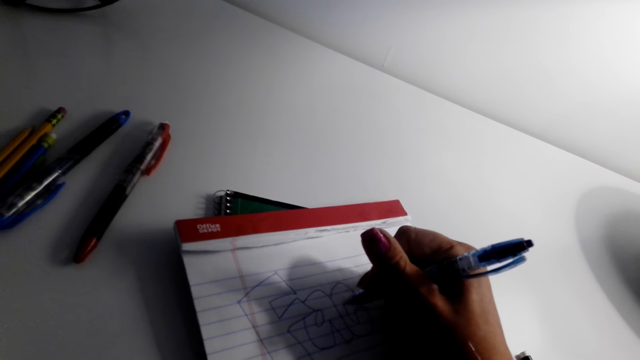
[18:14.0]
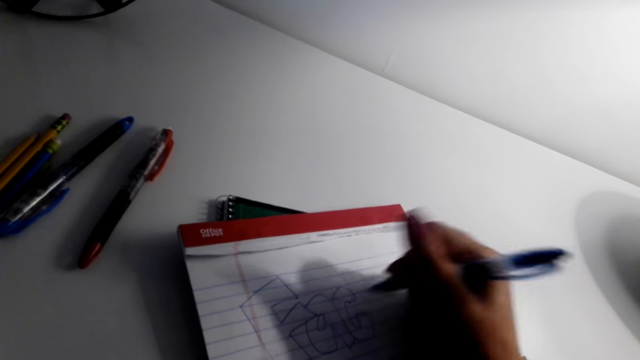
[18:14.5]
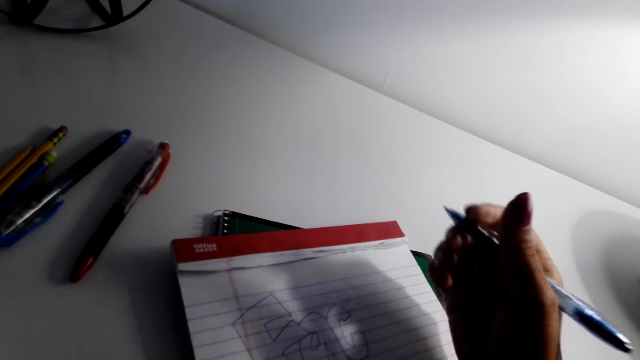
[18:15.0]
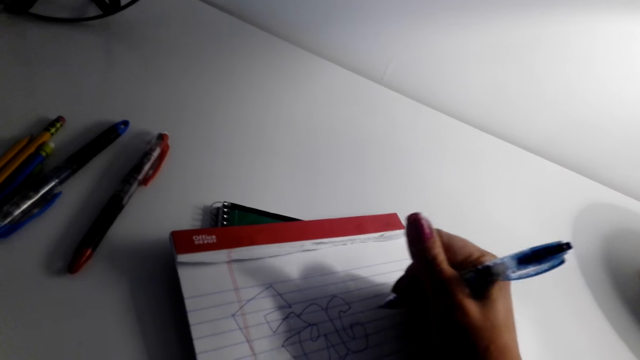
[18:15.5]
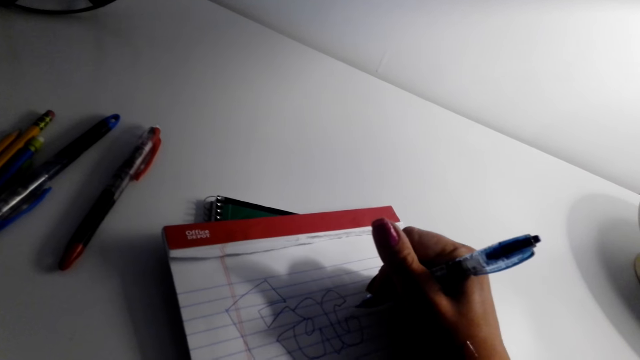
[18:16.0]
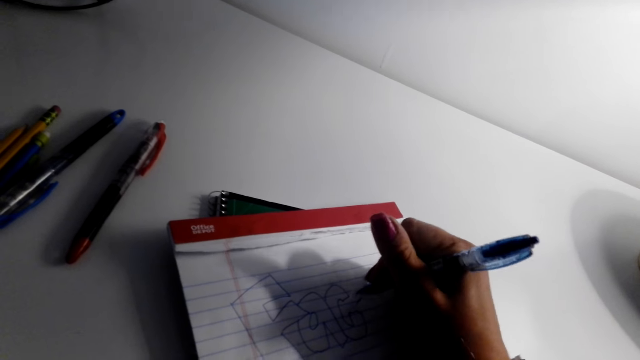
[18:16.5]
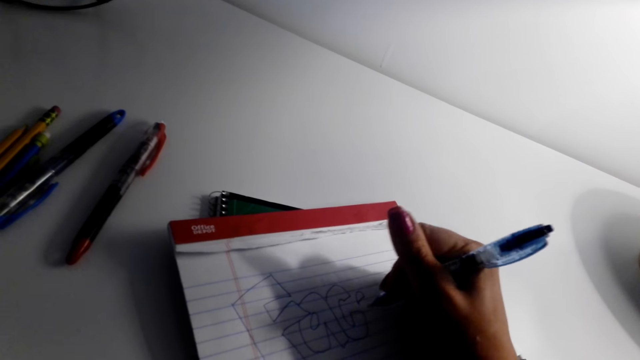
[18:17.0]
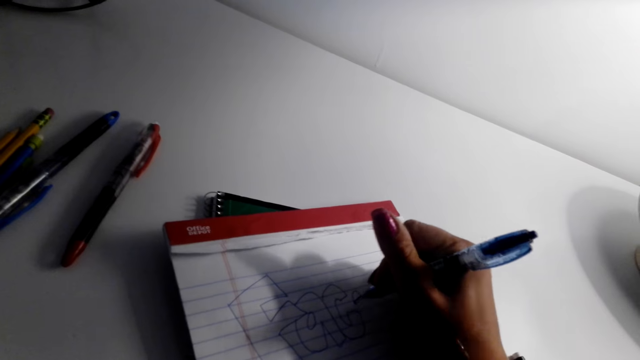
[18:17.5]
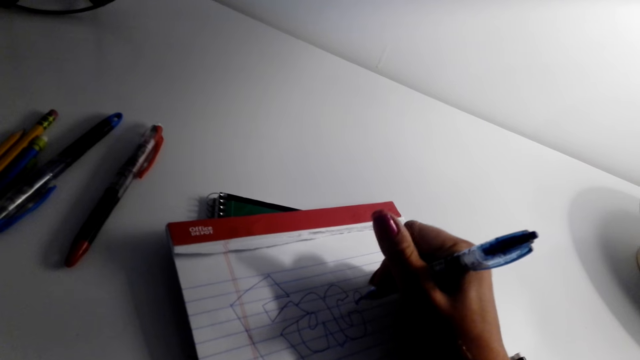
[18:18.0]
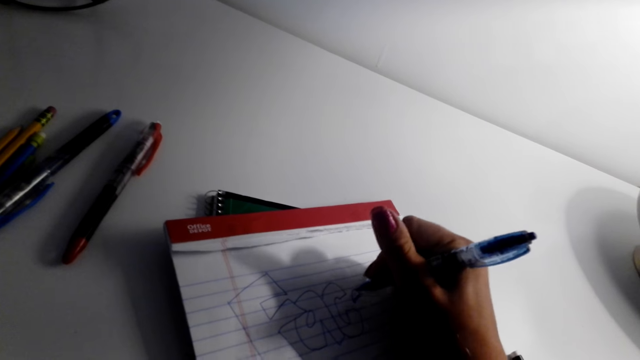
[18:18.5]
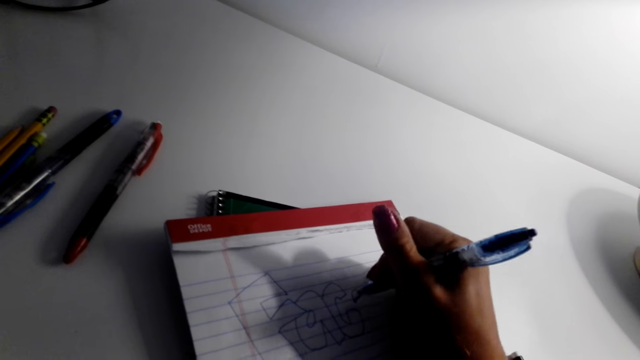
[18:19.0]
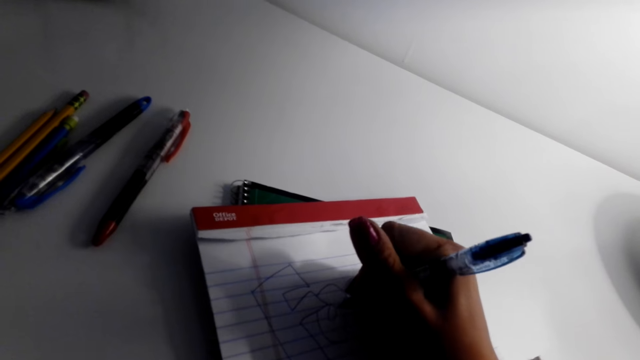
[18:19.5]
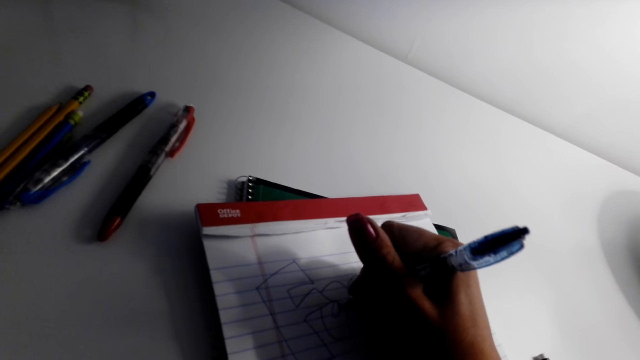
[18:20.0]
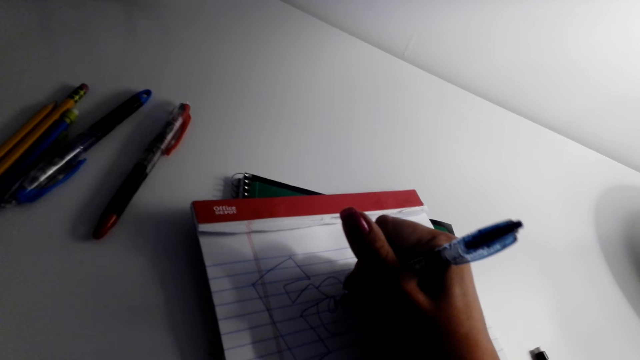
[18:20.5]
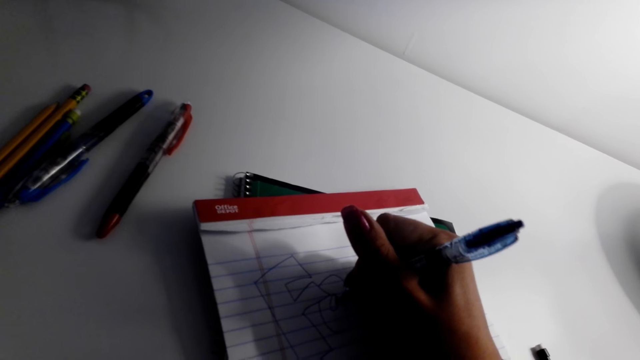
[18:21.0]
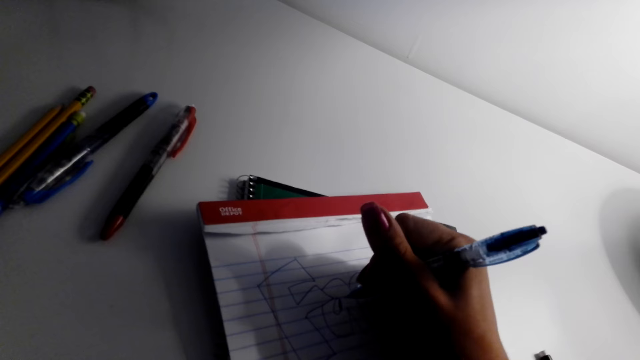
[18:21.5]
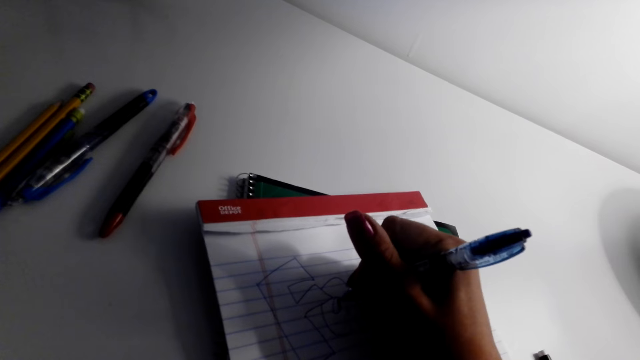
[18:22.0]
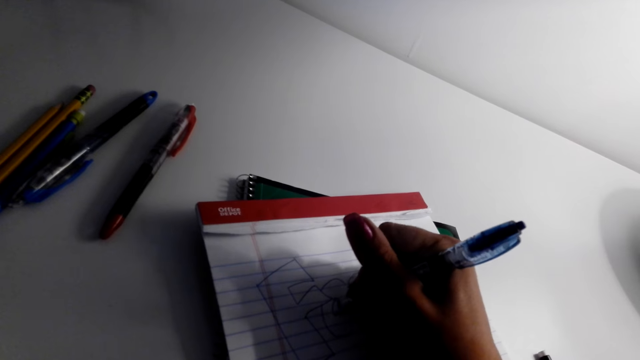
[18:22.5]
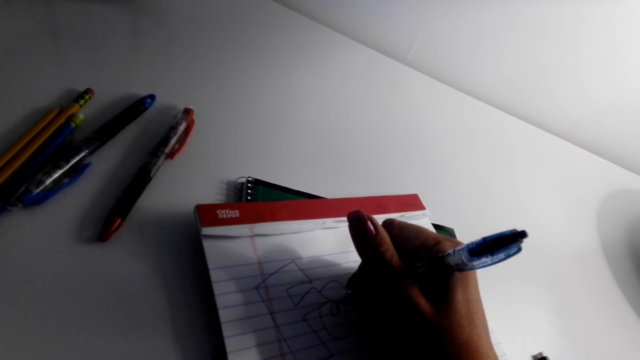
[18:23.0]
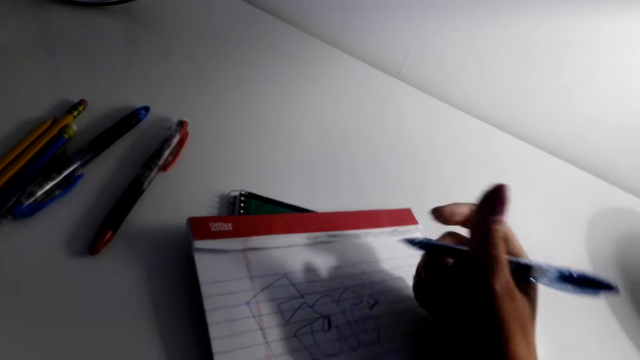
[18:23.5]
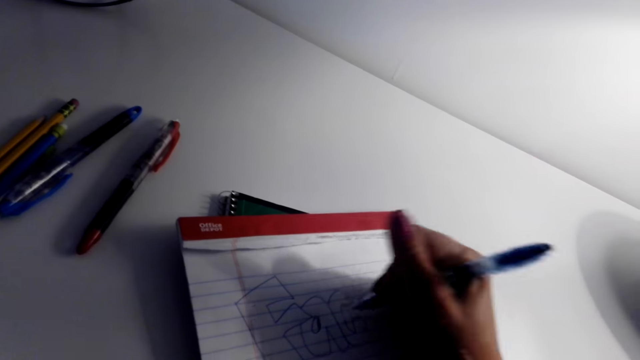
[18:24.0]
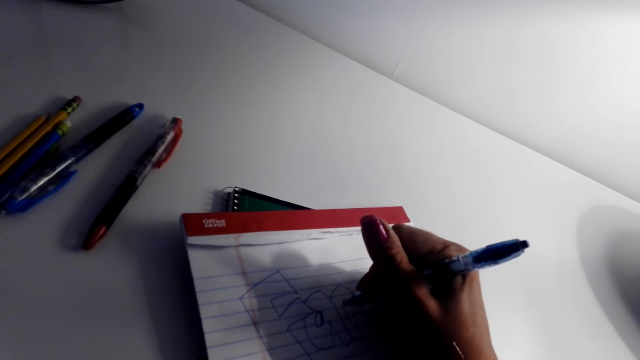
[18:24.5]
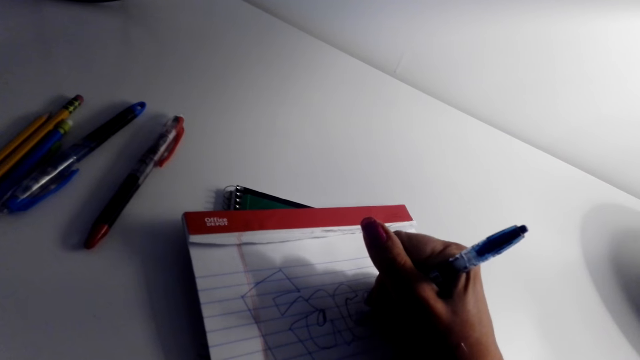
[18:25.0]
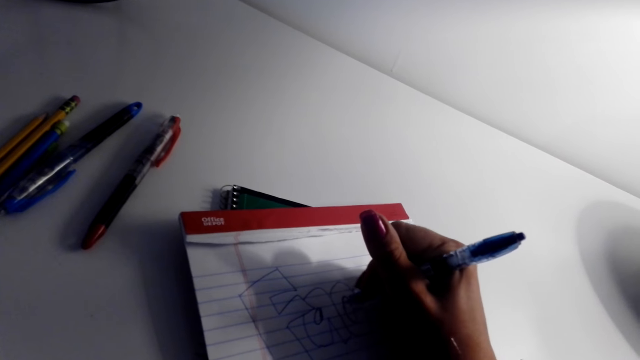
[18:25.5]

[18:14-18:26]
The camera wearer adjusts her hand. She shades the letters with the pen.

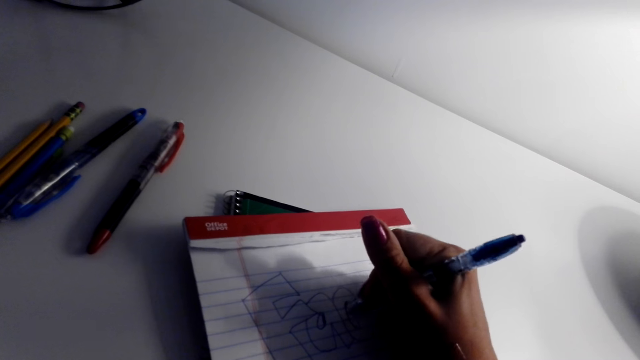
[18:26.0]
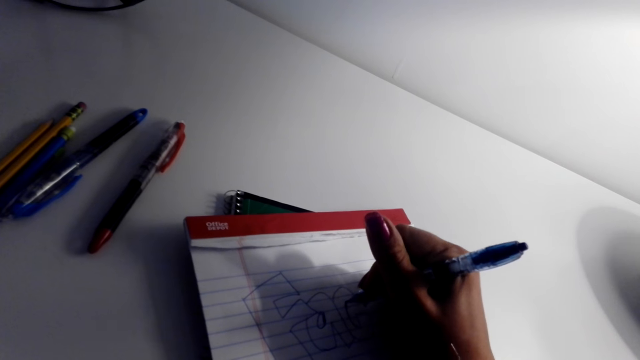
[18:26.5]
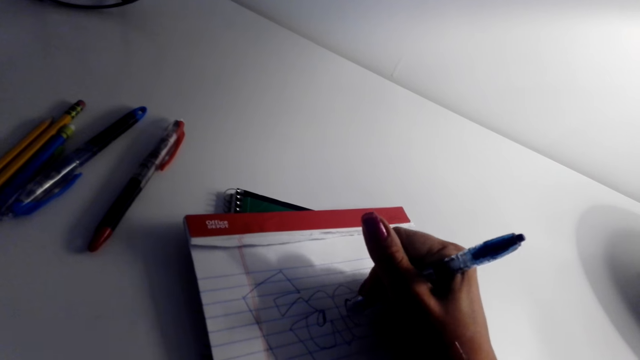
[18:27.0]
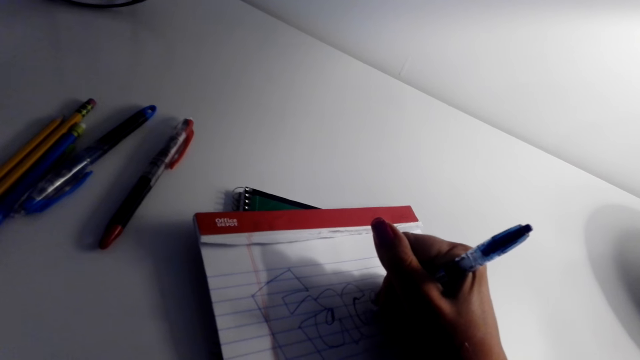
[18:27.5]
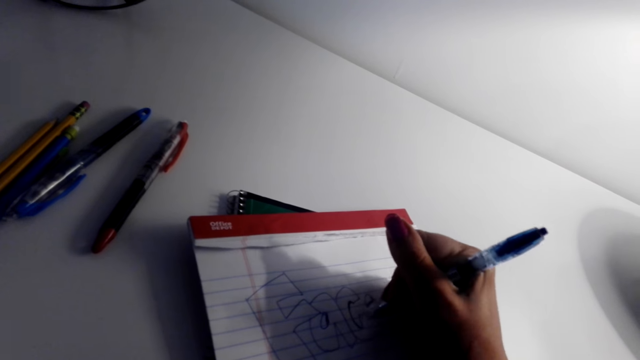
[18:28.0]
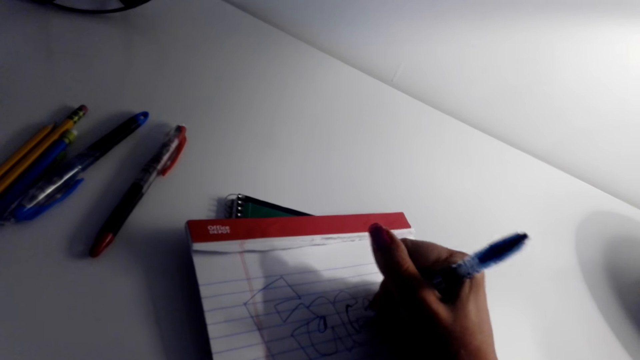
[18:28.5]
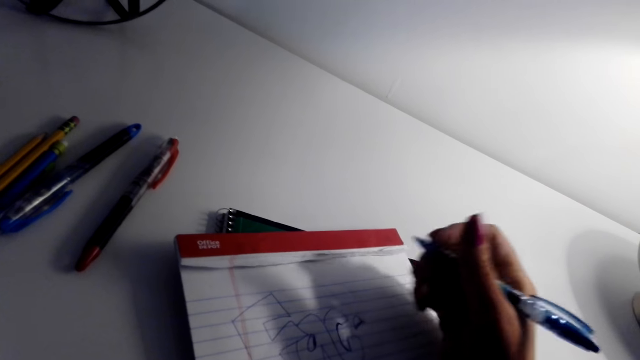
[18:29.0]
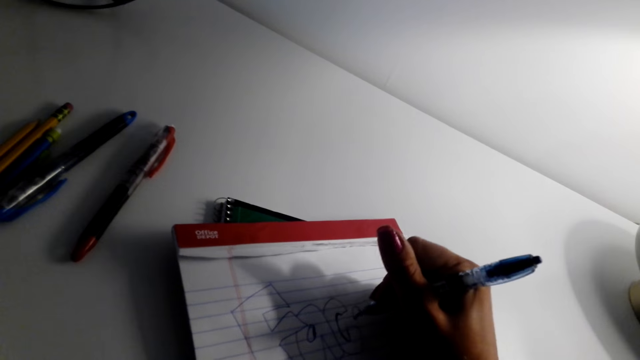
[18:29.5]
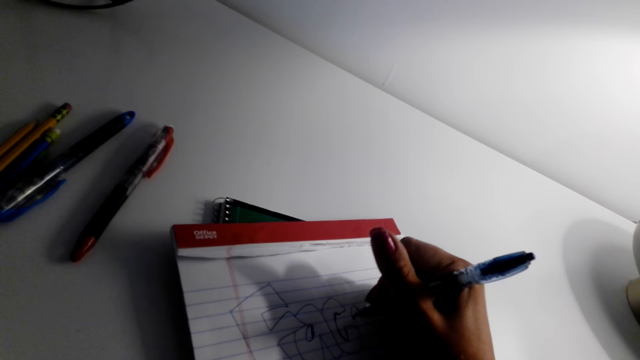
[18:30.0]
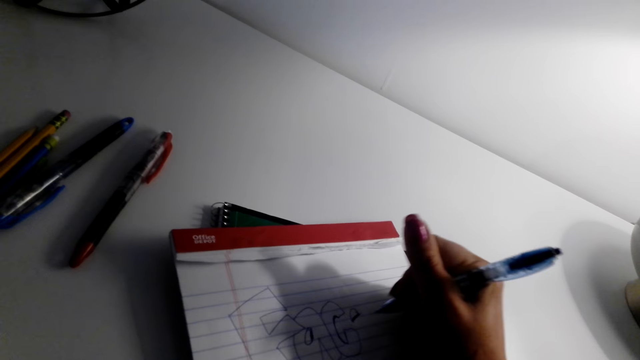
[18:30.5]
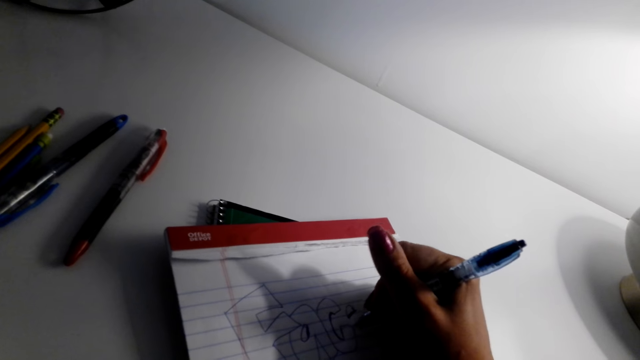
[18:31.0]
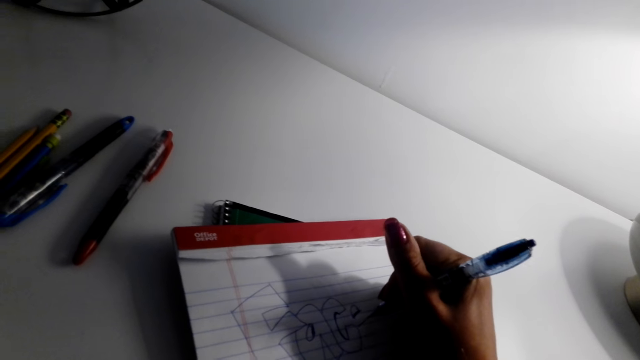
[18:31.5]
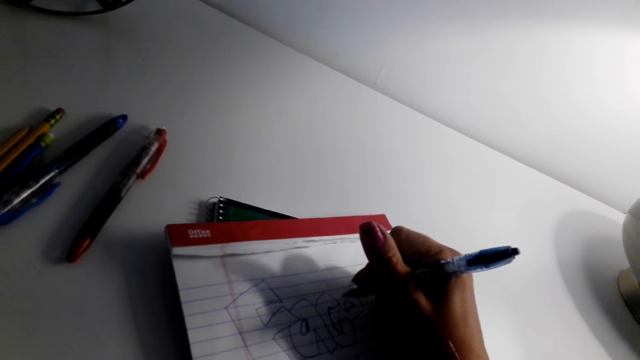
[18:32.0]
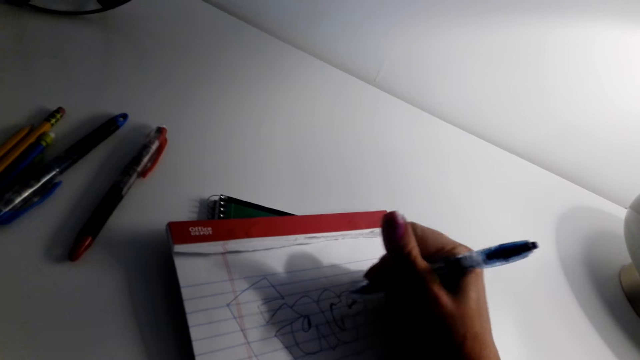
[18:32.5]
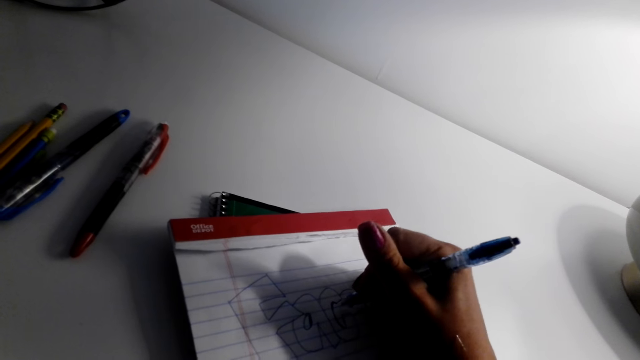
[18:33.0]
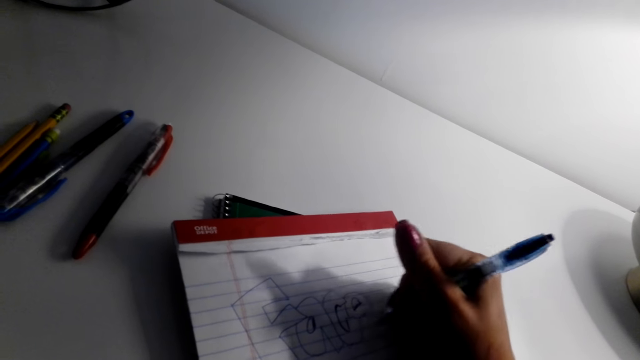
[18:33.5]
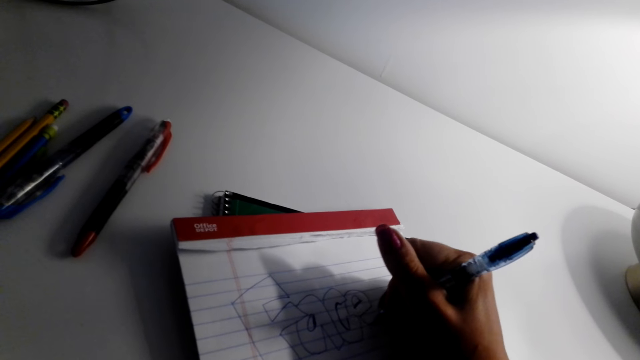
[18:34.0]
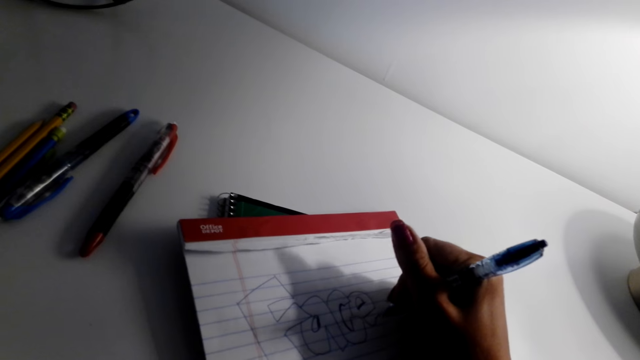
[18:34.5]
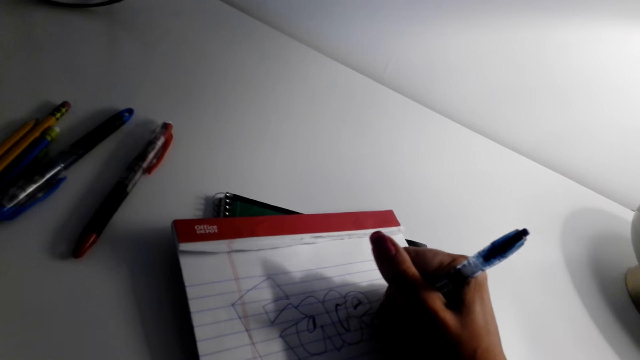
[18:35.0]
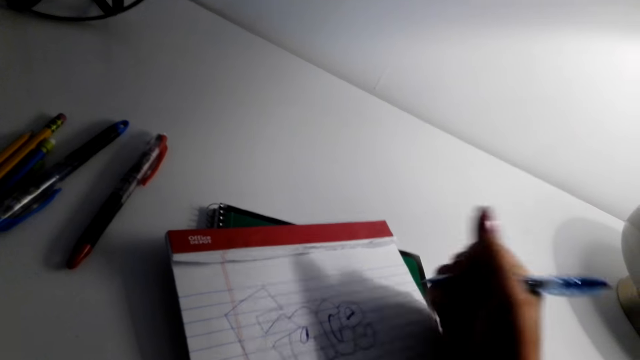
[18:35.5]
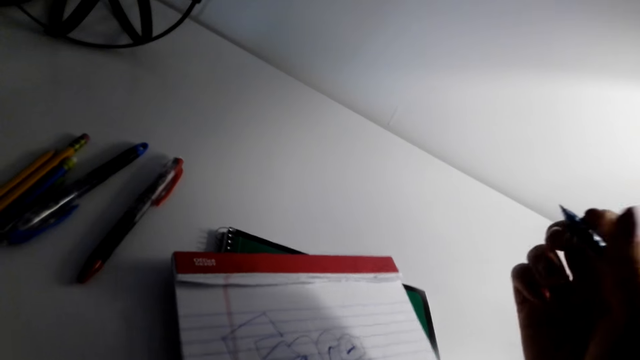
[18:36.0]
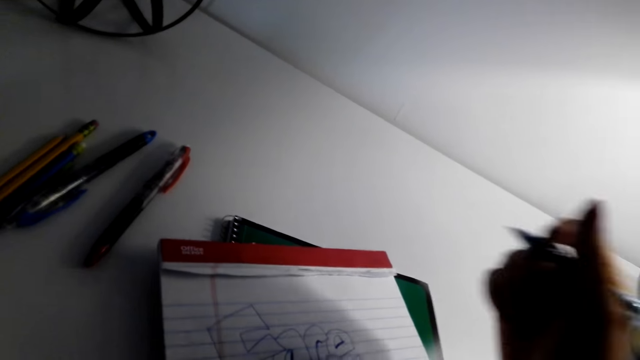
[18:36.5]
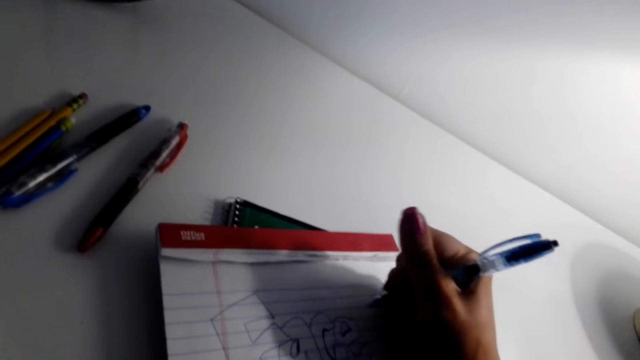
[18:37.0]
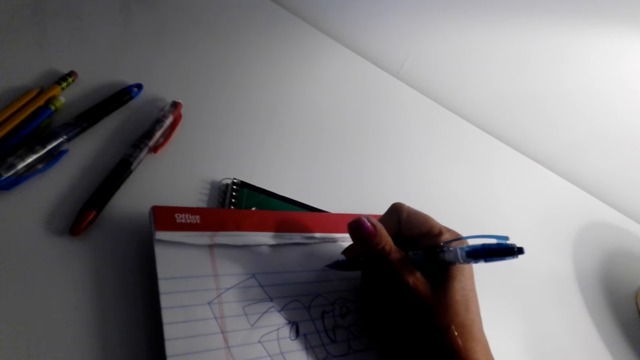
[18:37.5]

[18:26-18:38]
The camera wearer writes on the book with a pen.
